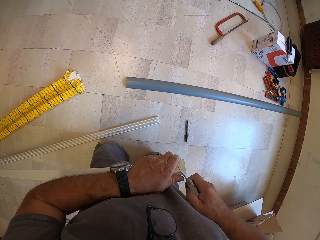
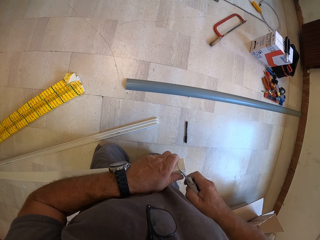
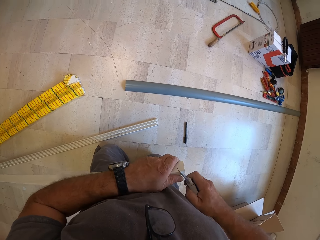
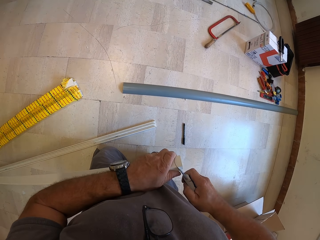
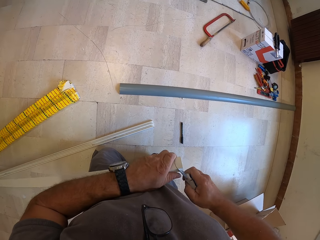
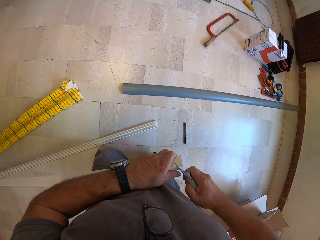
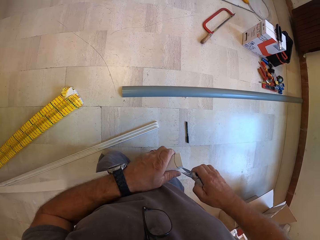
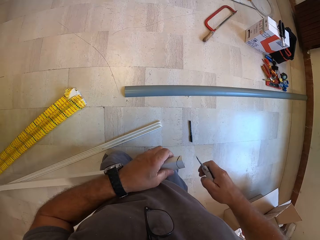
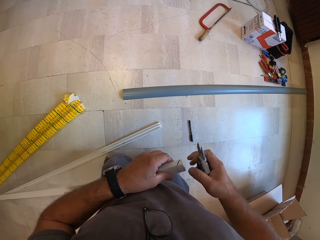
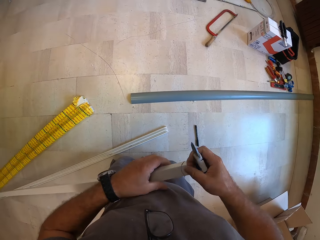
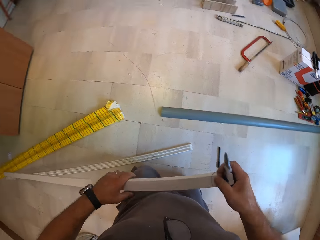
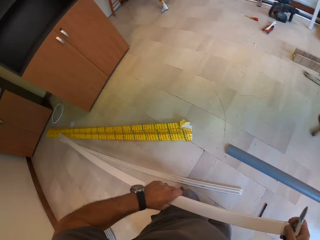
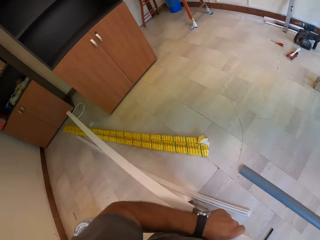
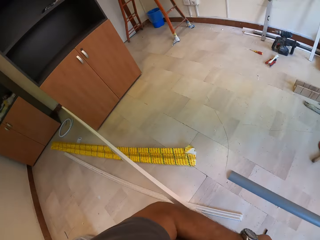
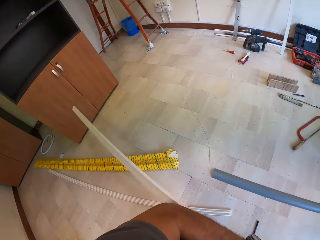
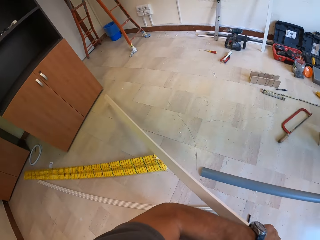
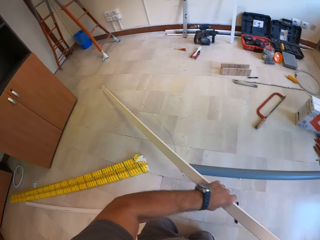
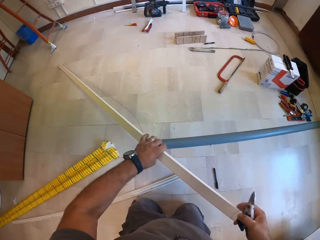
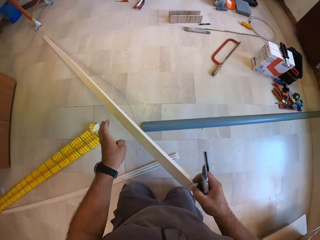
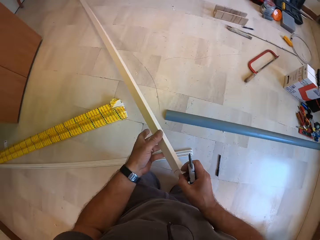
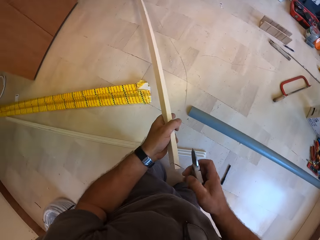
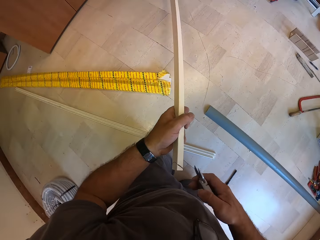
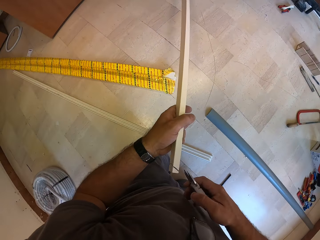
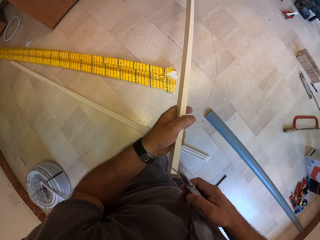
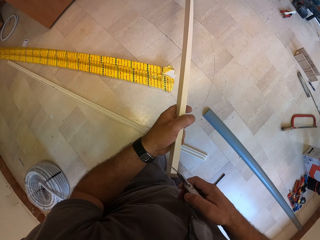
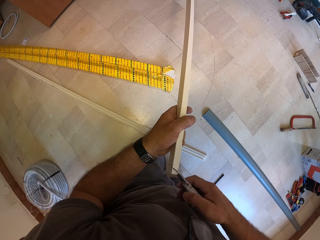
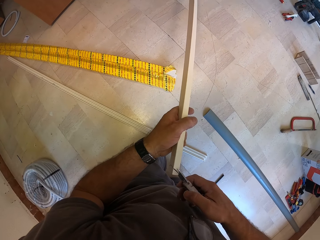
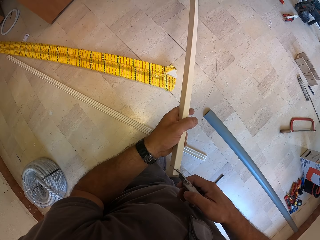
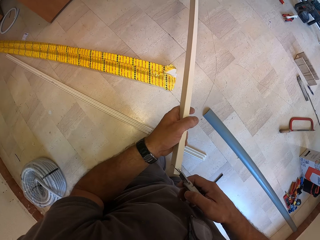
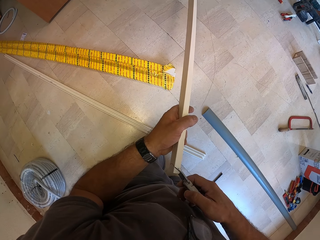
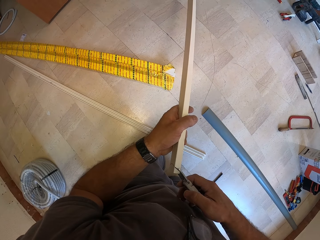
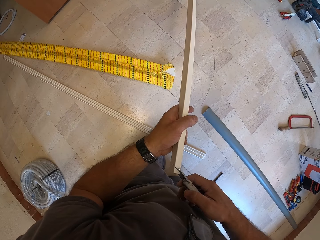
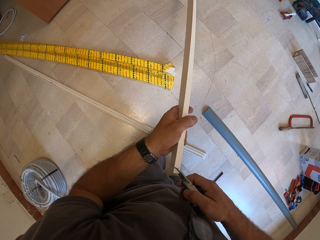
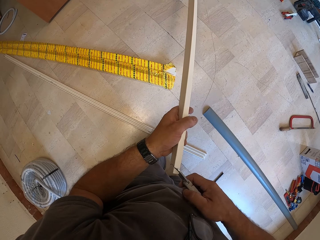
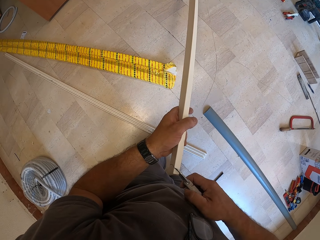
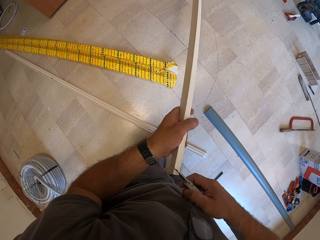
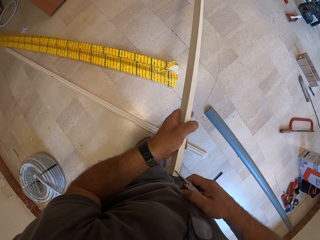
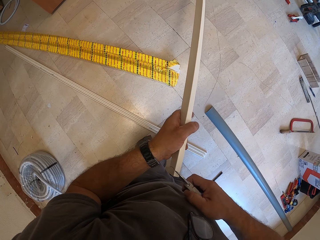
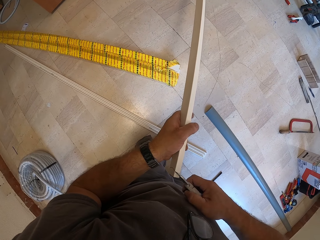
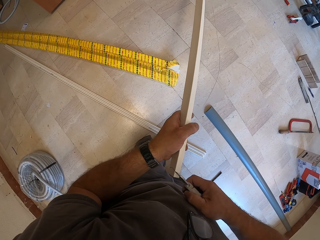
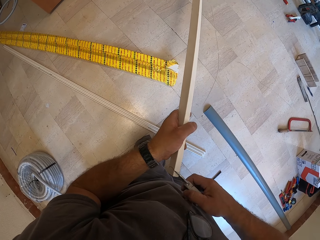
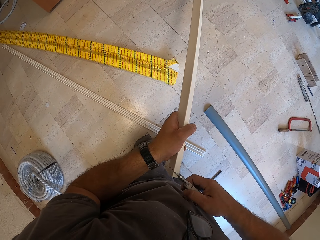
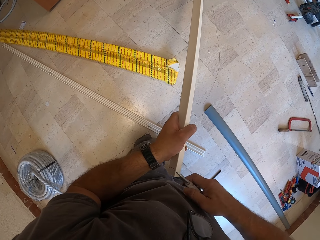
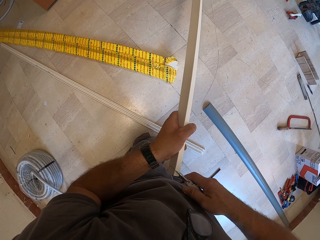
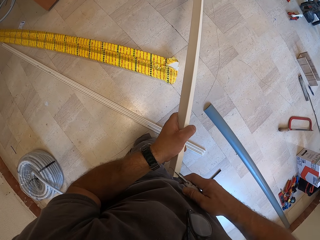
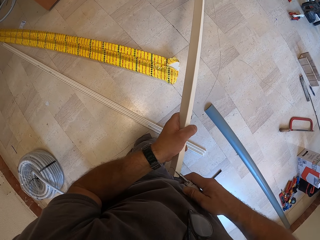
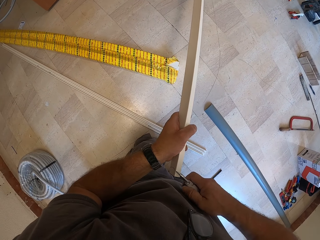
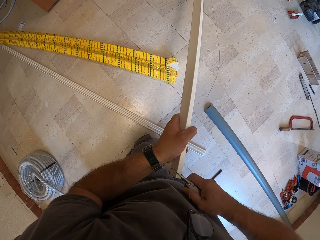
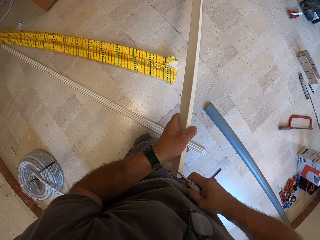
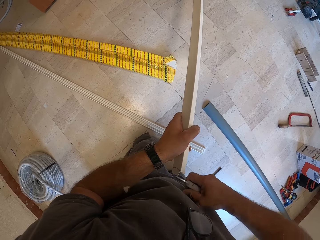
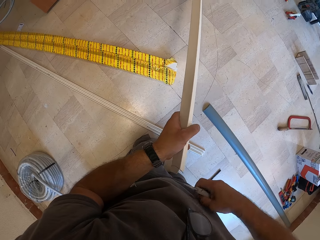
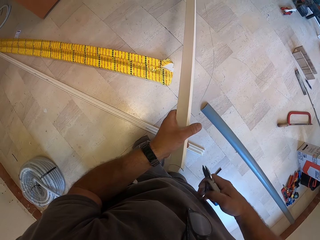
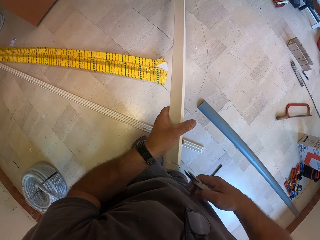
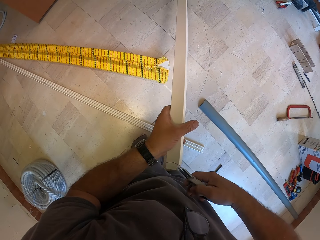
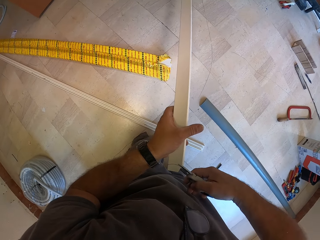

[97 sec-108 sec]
The camera wearer adjusts the plastic conduit. They trim the plastic conduit with the cutter.

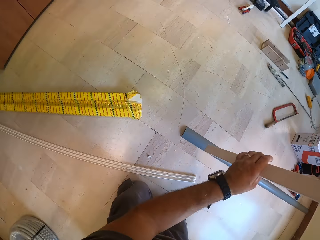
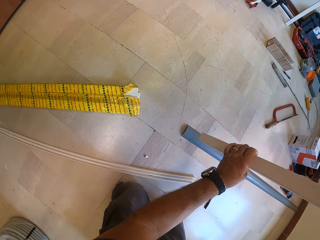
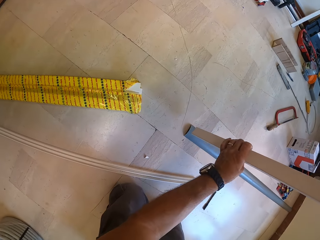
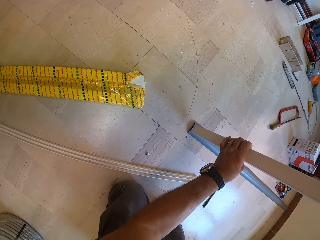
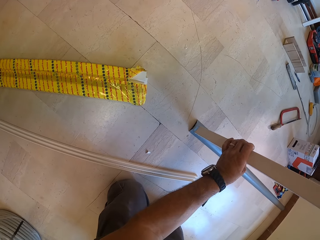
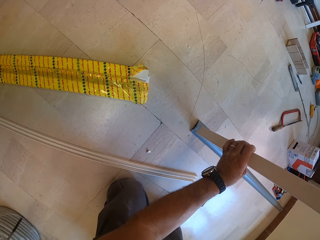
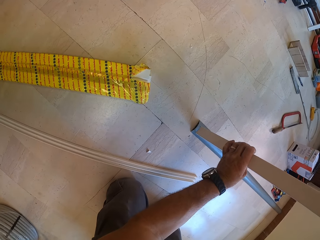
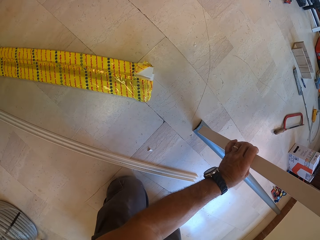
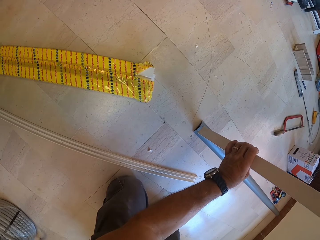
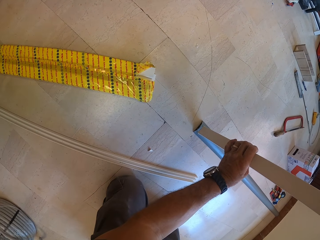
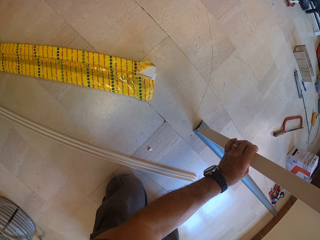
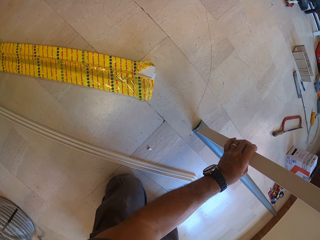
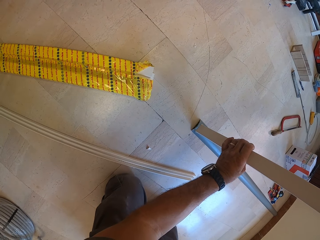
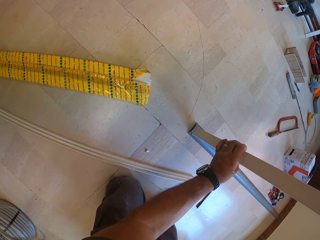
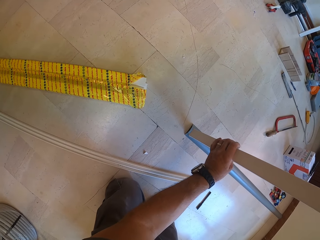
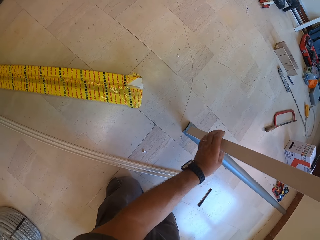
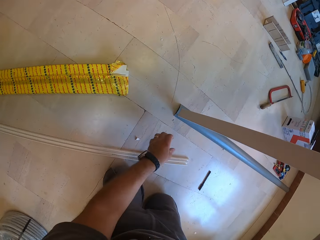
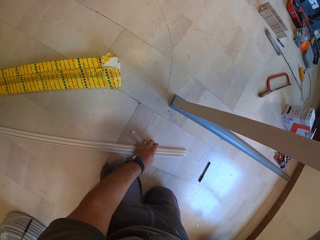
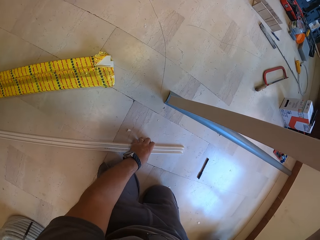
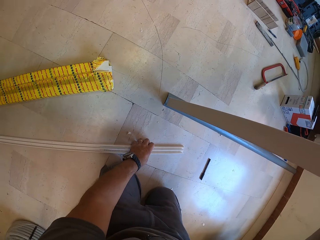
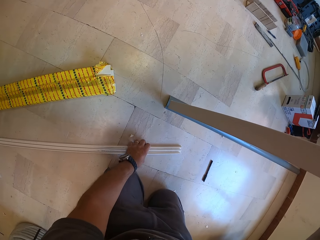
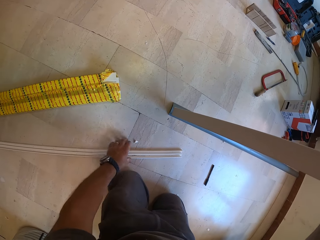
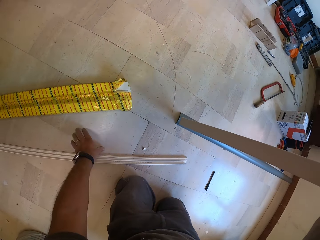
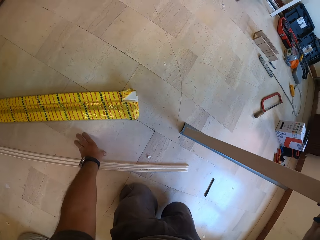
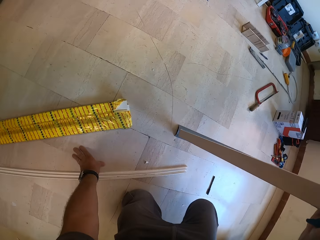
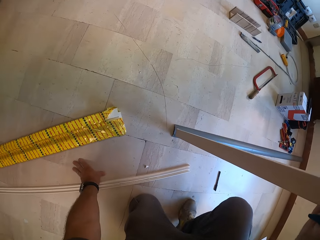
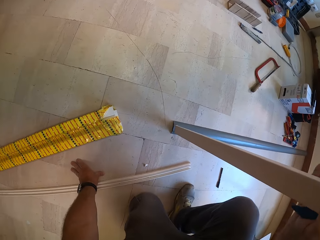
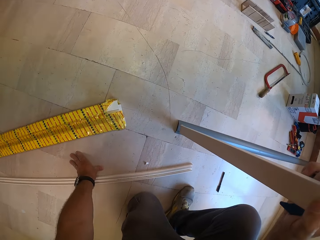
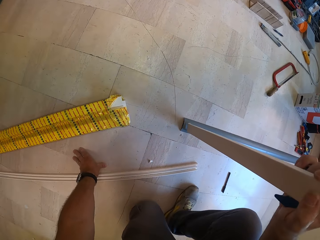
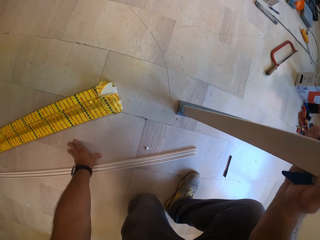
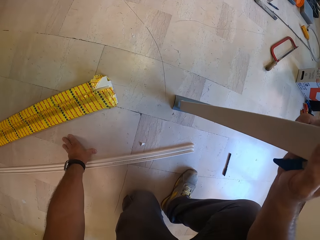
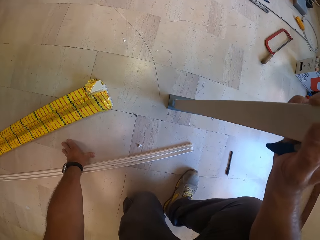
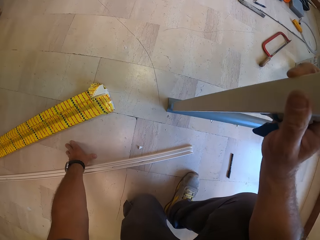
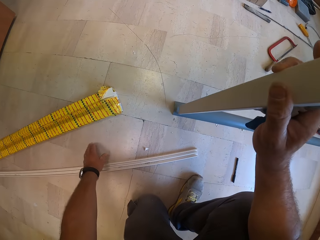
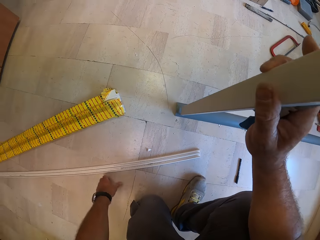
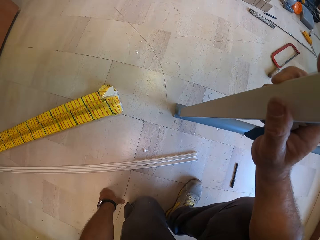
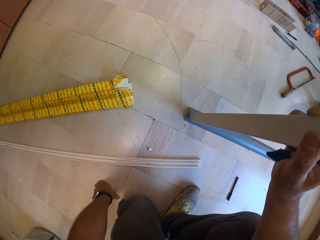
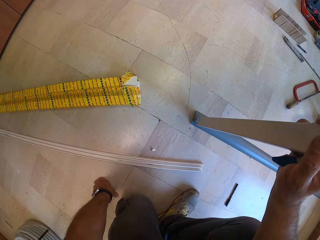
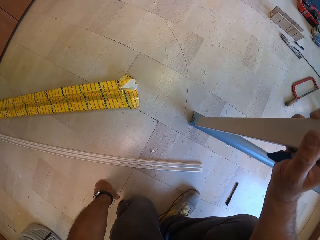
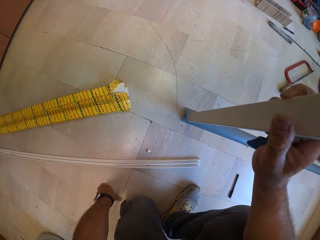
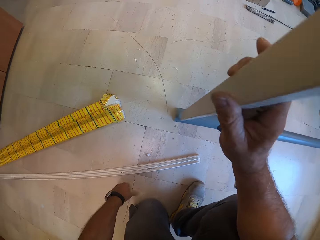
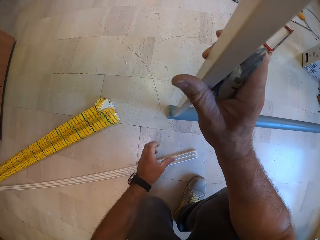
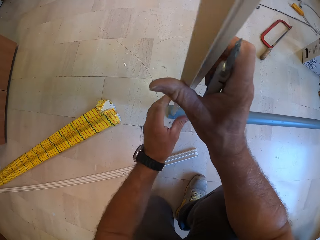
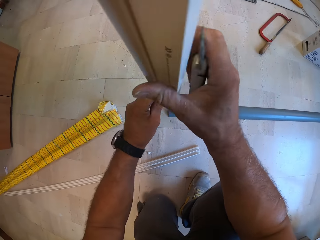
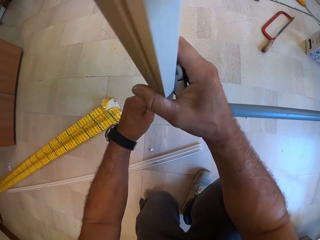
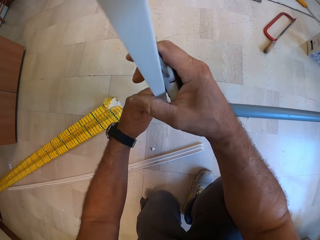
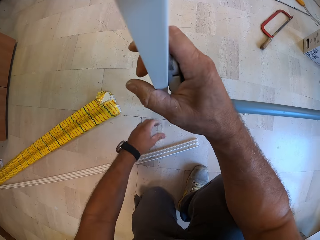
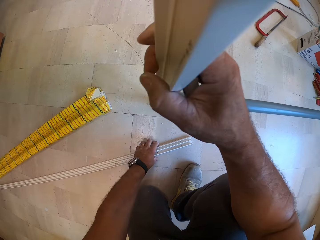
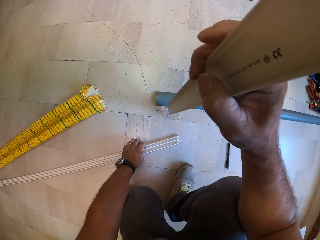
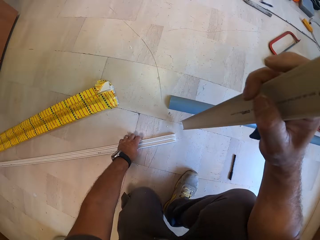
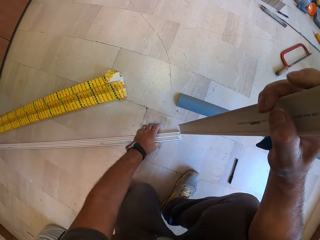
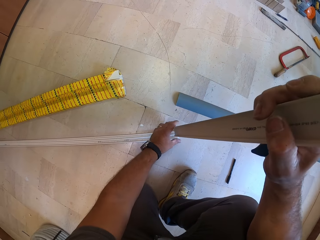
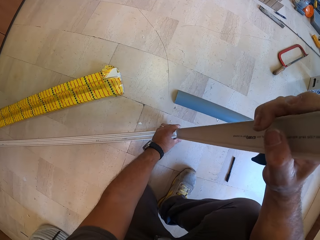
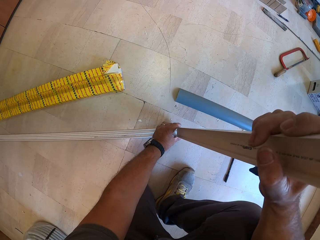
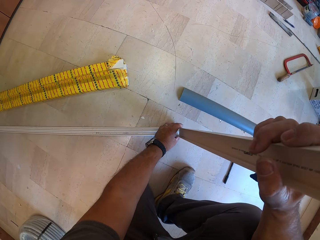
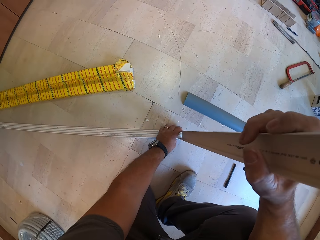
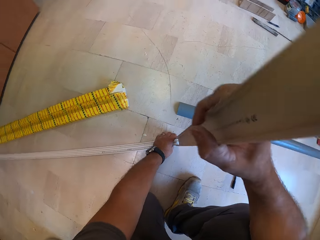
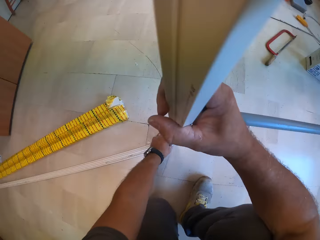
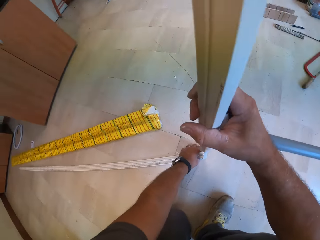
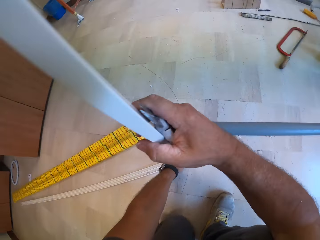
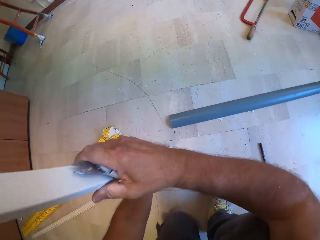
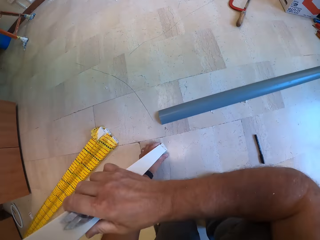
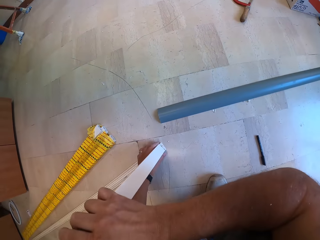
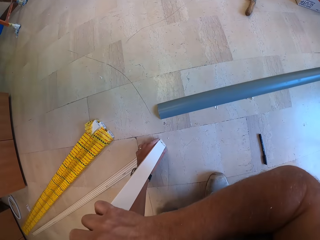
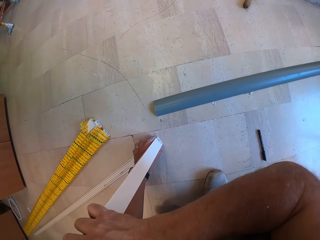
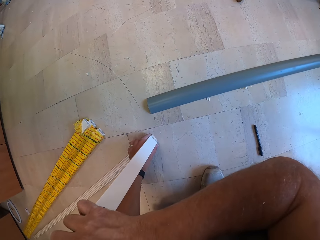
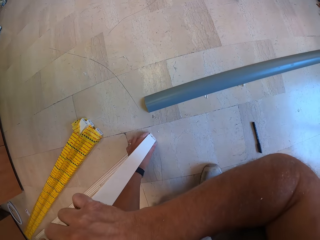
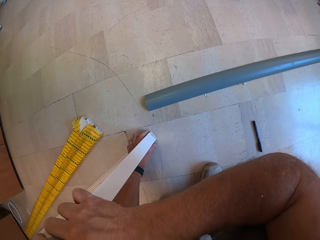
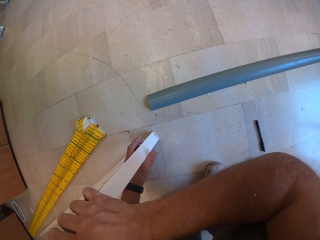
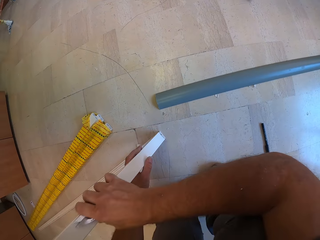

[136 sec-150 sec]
The camera wearer stands the plastic conduit with both hands. They adjust the other part of the plastic conduit on the floor. They squat. They adjust the upright part of the plastic conduit with both hands. They adjust the other part of the plastic conduit on the floor. They stack both parts of the plastic conduit.
